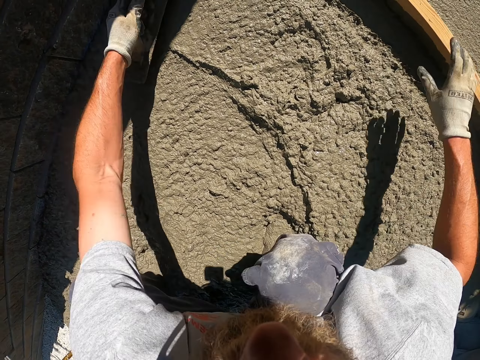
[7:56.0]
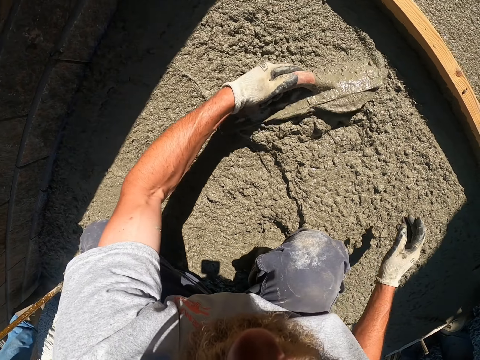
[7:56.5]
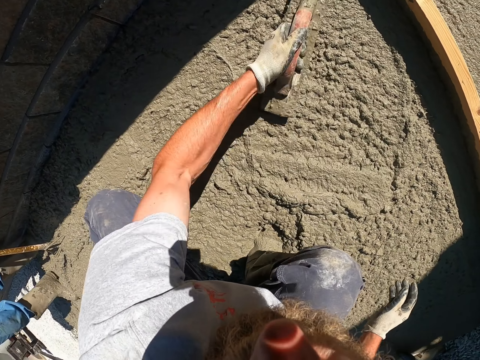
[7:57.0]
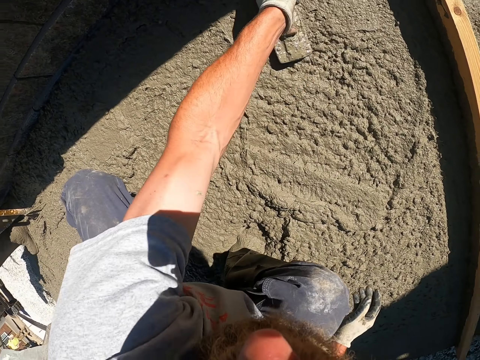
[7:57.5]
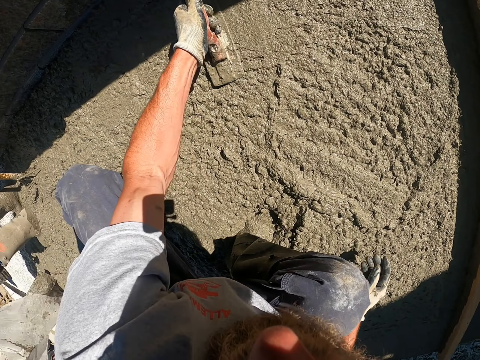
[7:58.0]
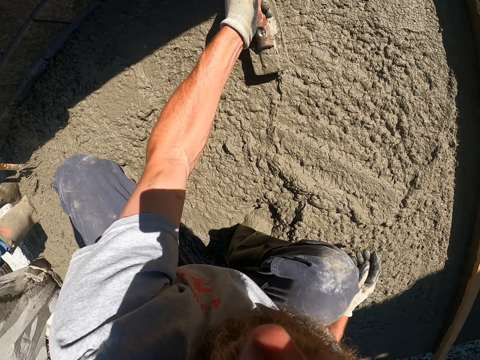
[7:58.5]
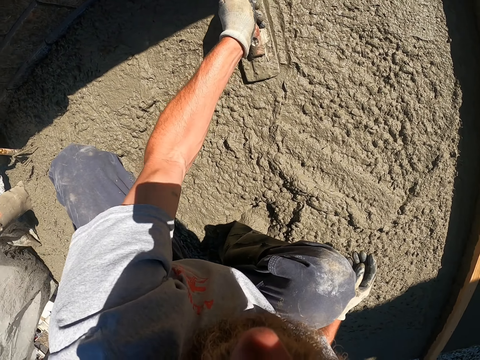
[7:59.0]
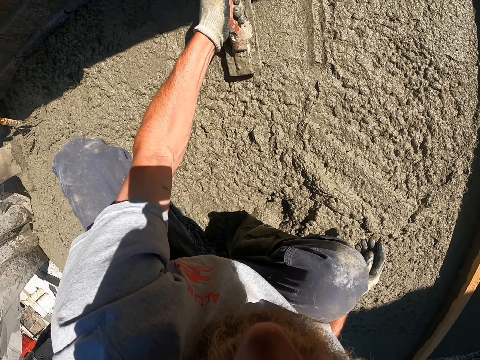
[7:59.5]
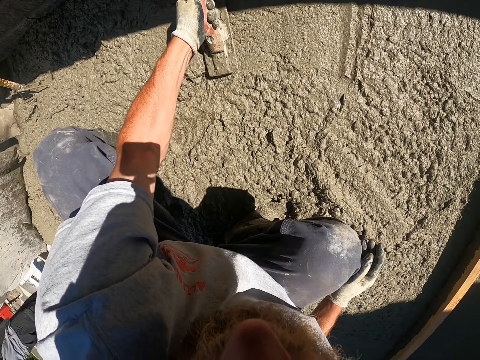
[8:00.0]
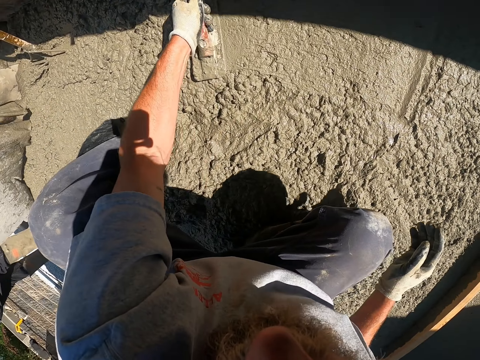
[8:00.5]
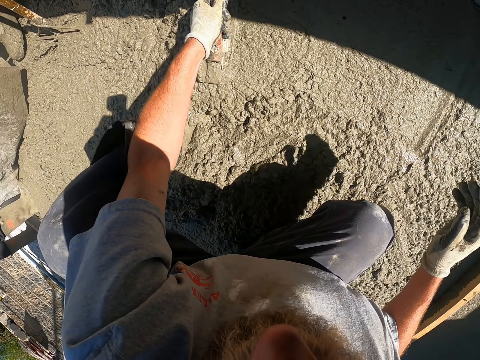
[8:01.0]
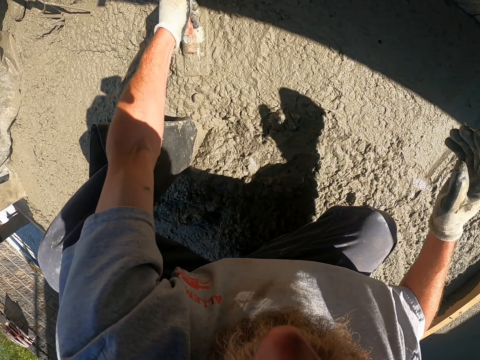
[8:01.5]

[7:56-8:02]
The camera wearer uses the screed to flatten the cement.

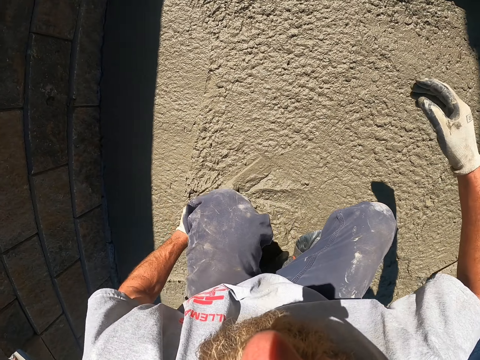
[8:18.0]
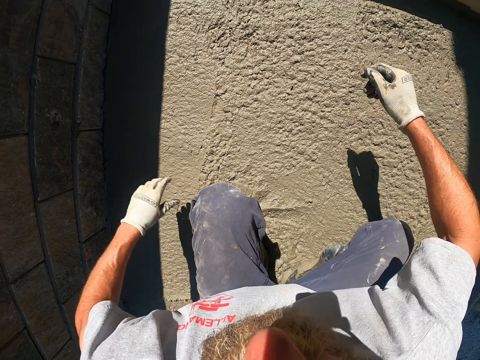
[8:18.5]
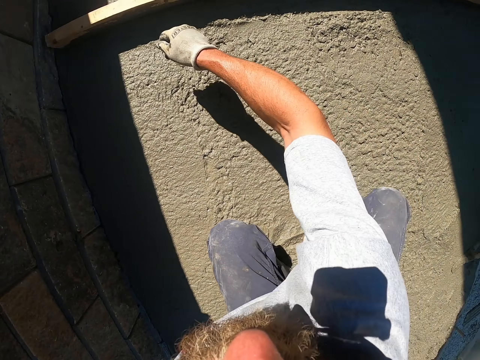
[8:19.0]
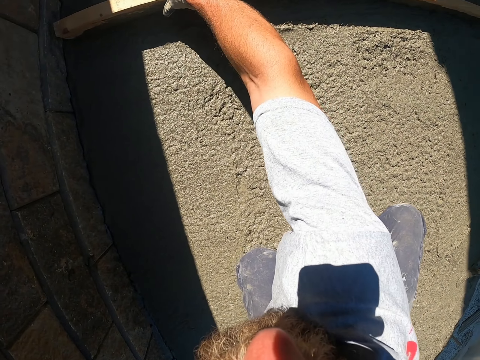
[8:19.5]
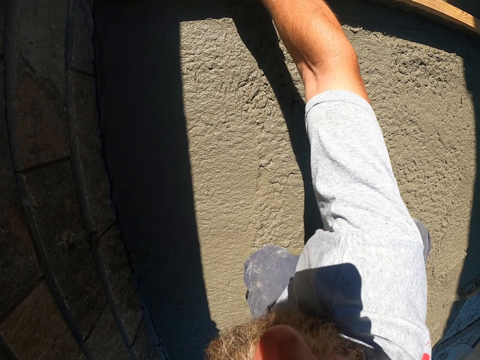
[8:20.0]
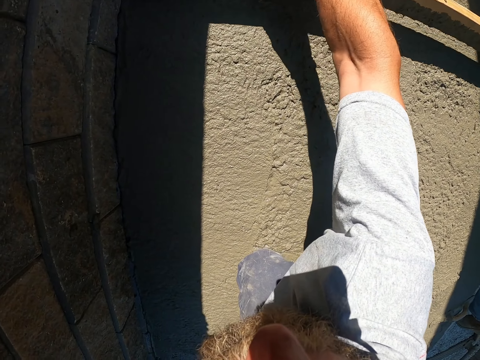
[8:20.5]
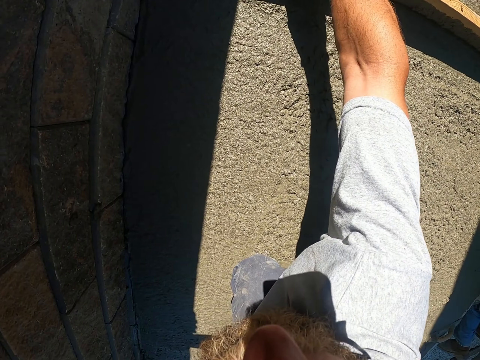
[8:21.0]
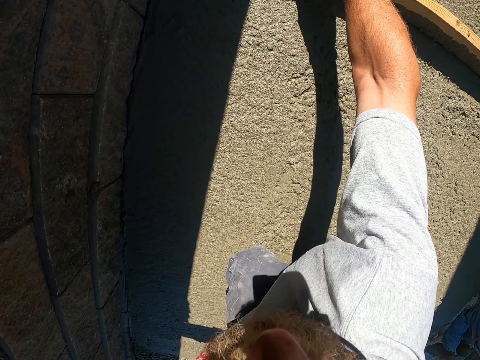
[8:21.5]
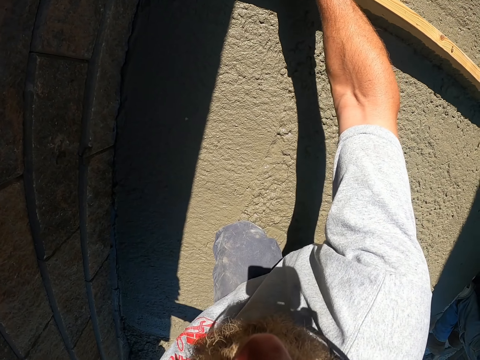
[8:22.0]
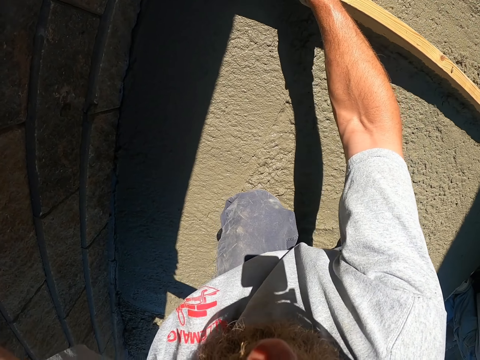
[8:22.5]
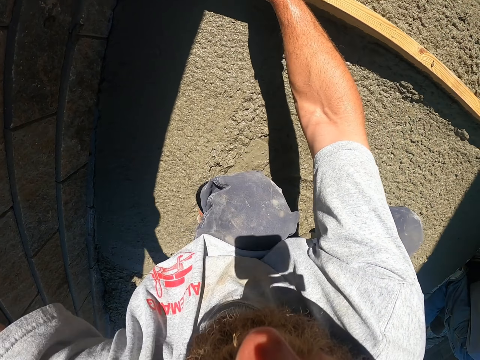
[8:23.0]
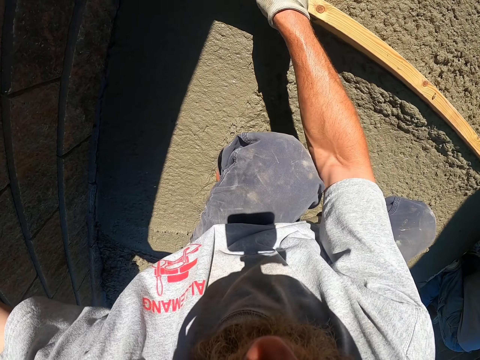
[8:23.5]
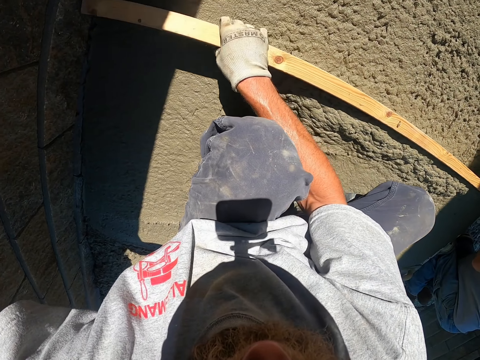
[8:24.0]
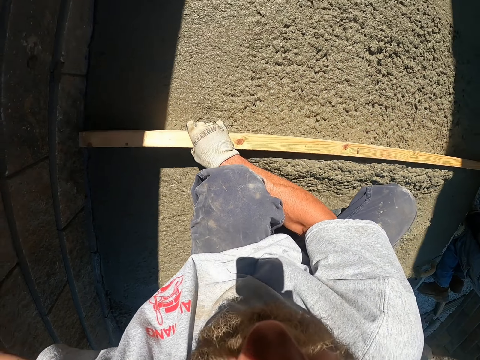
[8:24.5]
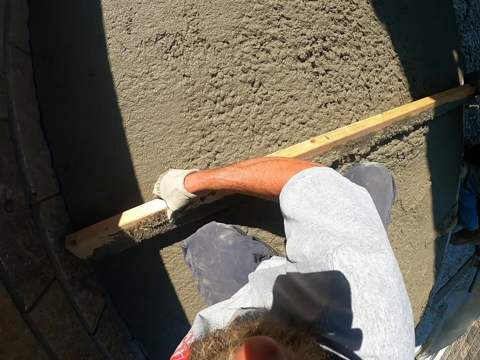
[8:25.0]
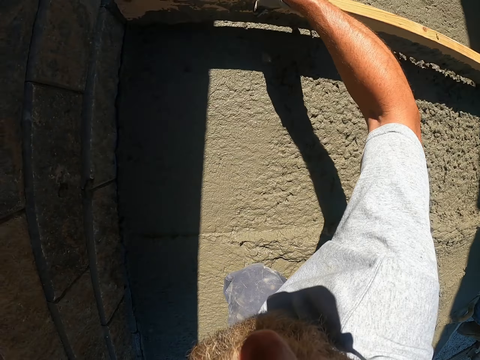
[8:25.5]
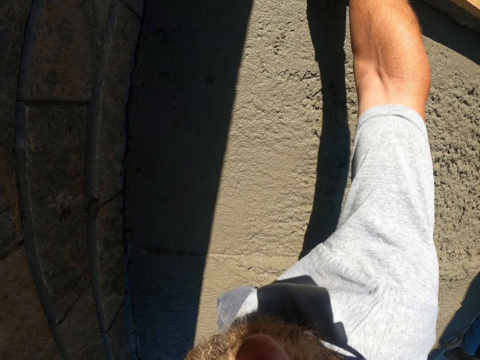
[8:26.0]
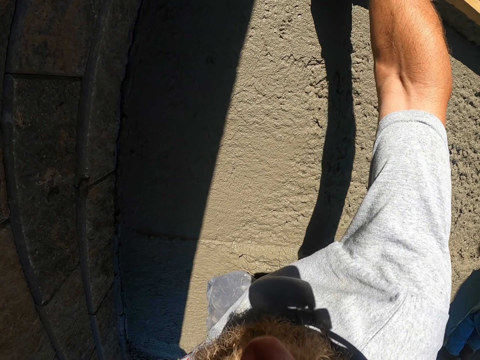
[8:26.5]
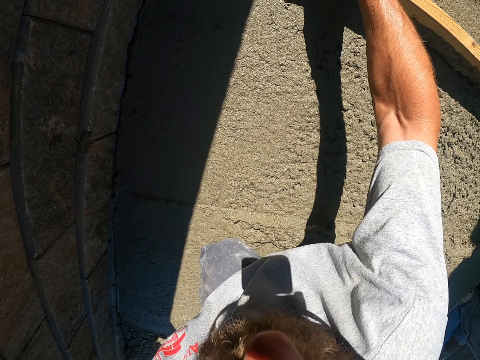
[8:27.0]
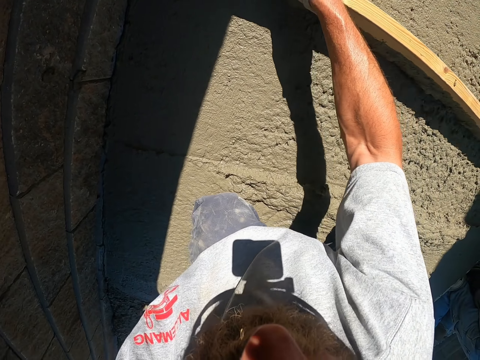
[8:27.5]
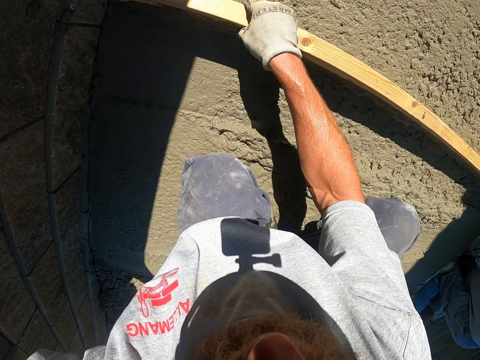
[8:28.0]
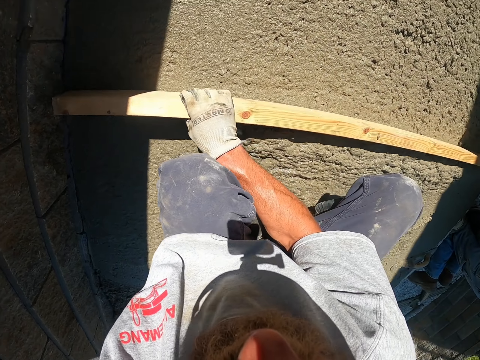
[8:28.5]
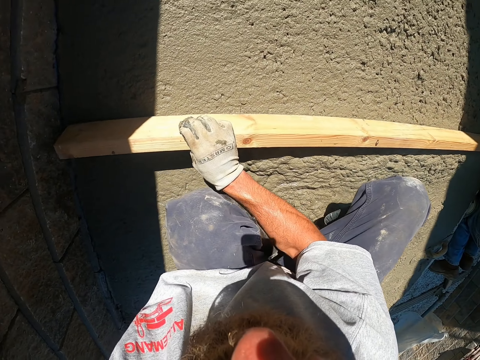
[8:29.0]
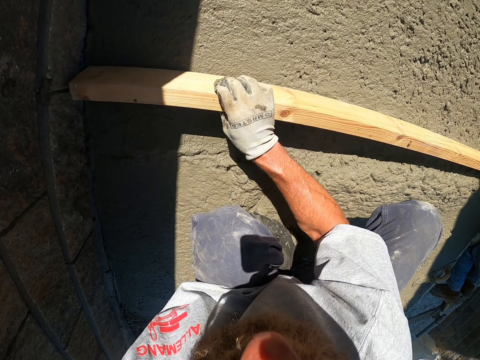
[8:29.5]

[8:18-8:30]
The camera wearer uses a wooden screed to flatten the cement.

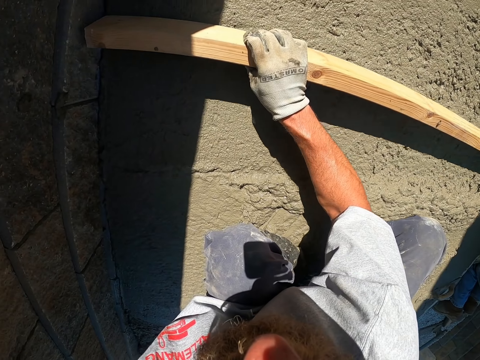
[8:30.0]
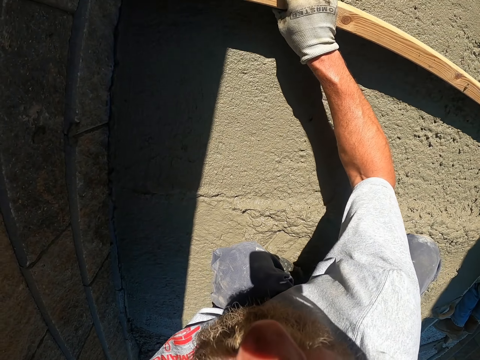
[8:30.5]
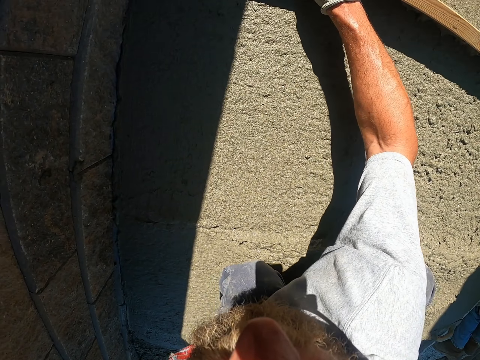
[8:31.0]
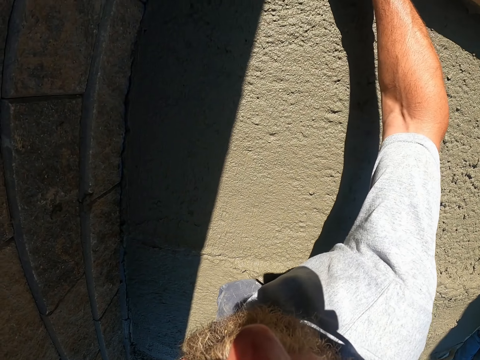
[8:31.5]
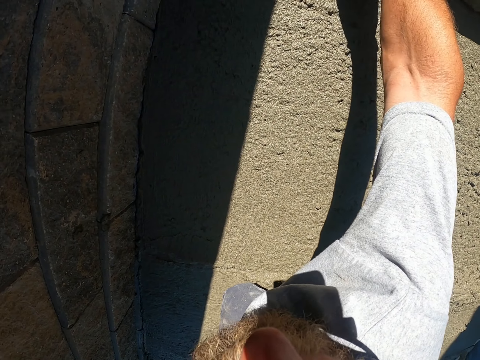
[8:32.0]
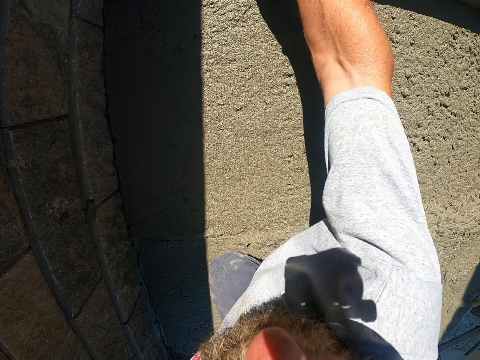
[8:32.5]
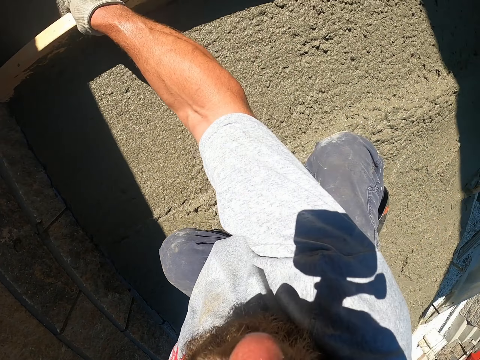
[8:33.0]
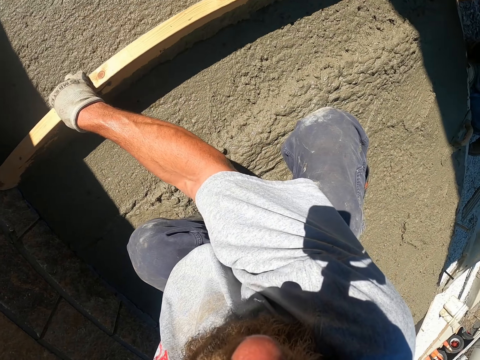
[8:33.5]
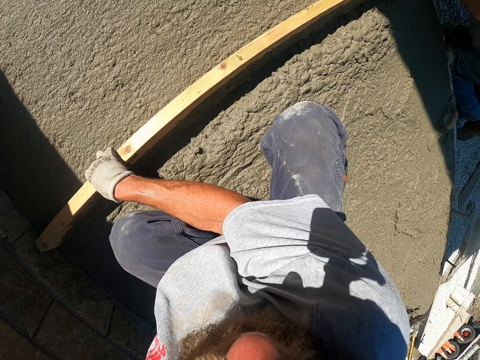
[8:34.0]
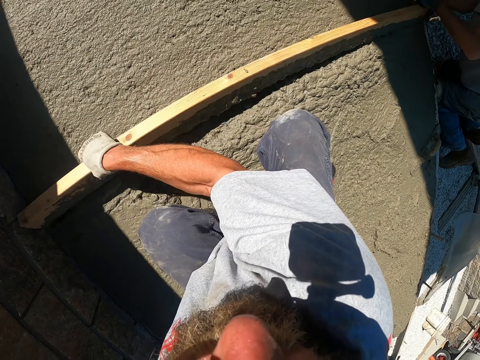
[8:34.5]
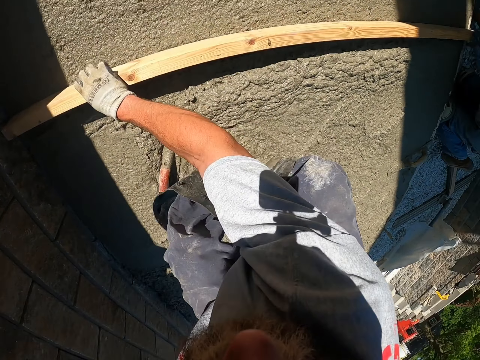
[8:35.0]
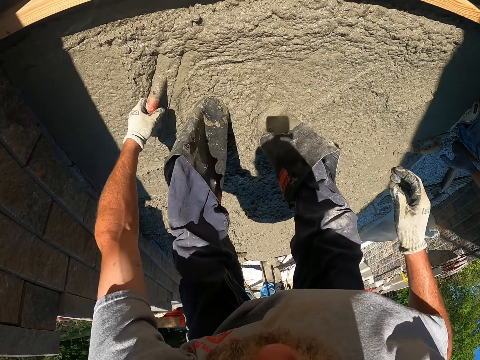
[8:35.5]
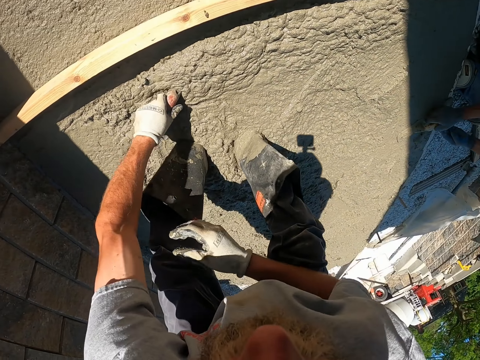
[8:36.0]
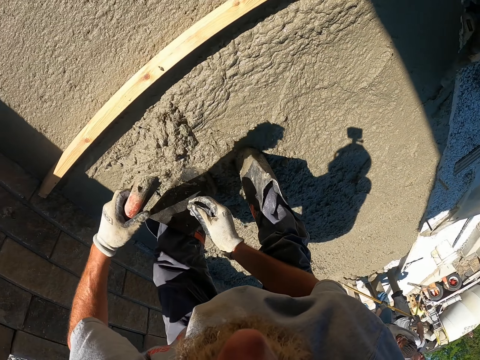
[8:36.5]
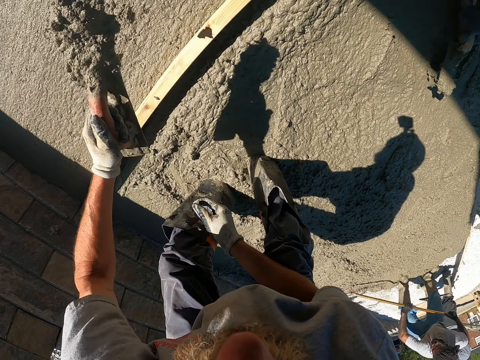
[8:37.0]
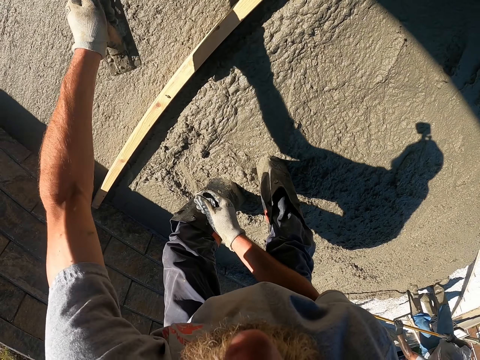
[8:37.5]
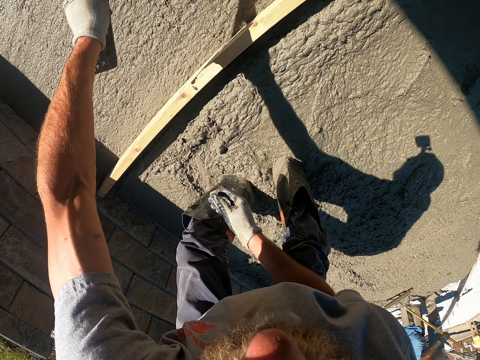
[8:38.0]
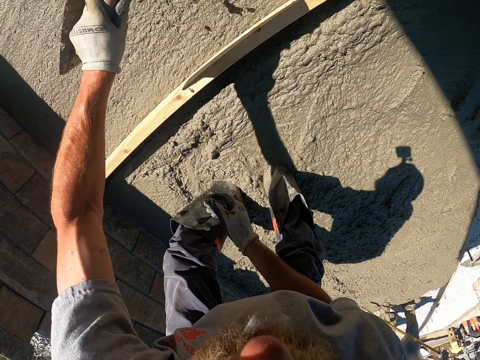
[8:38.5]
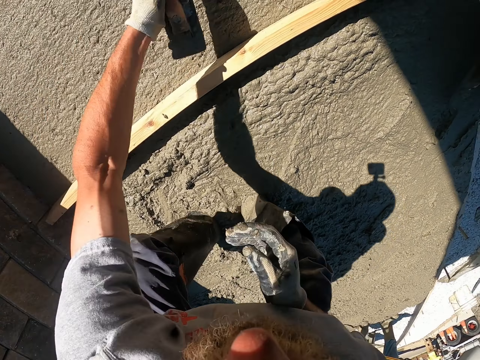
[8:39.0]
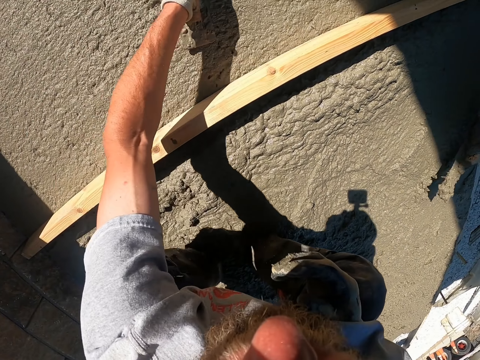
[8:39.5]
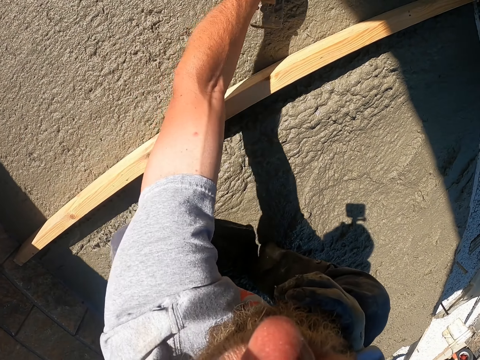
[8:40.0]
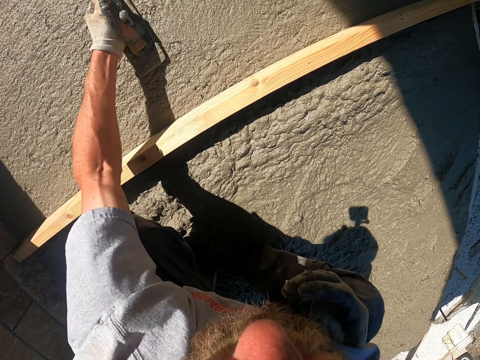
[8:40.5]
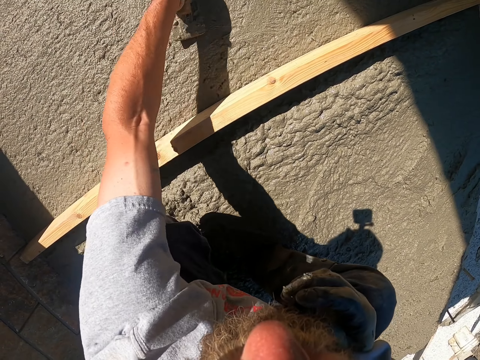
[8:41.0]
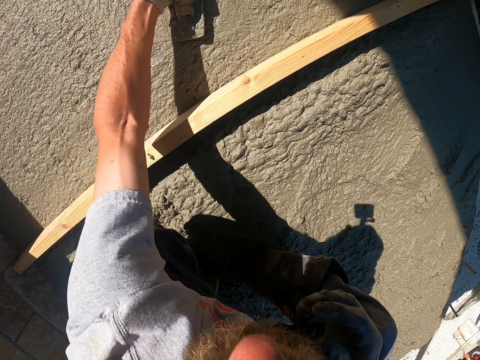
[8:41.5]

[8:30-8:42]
The camera wearer fetches cement using the screed. They spread the cement using the screed. They flatten the concrete with the screed.
